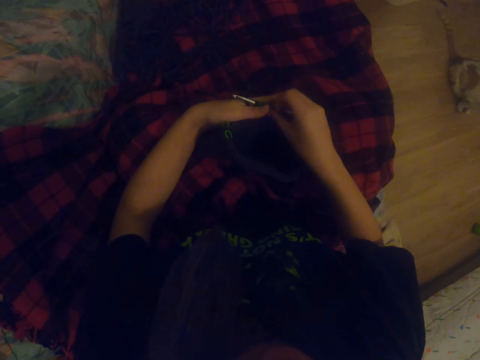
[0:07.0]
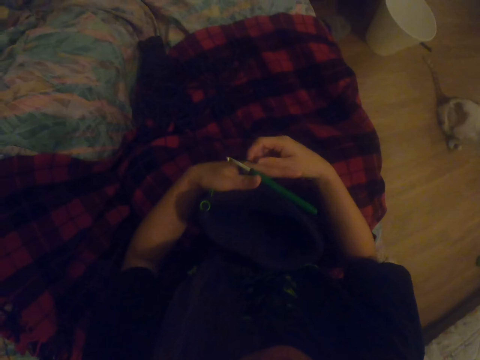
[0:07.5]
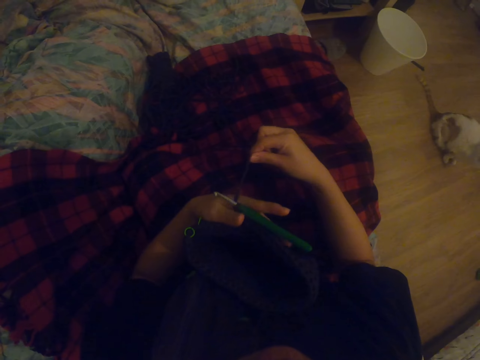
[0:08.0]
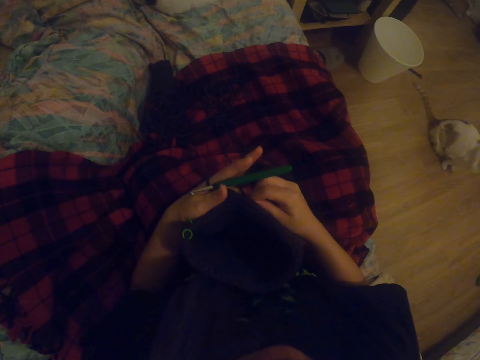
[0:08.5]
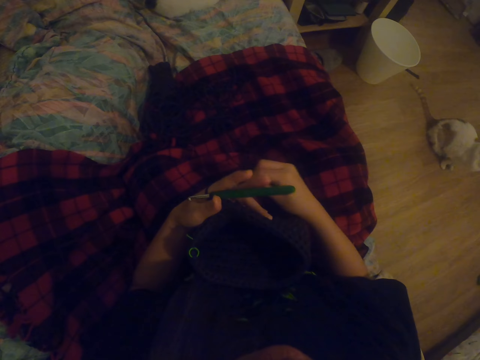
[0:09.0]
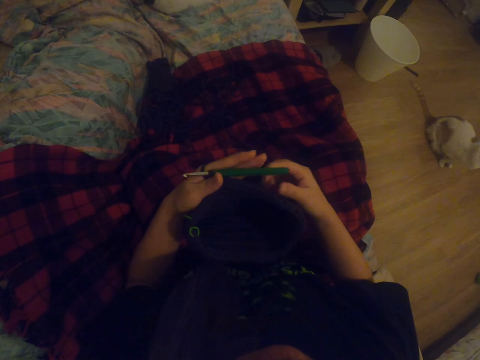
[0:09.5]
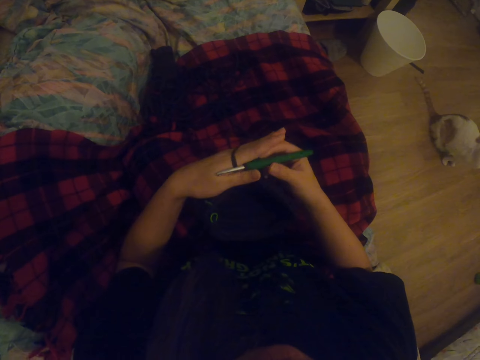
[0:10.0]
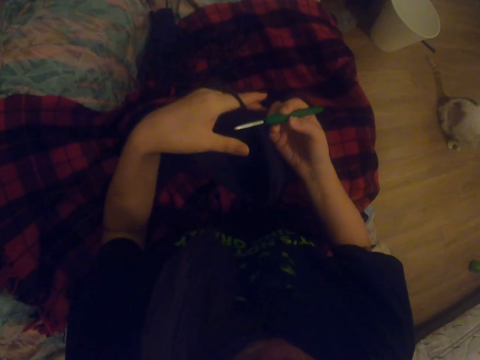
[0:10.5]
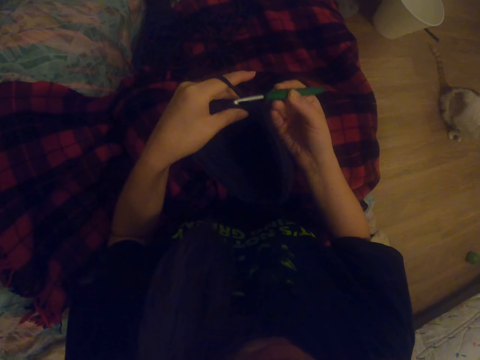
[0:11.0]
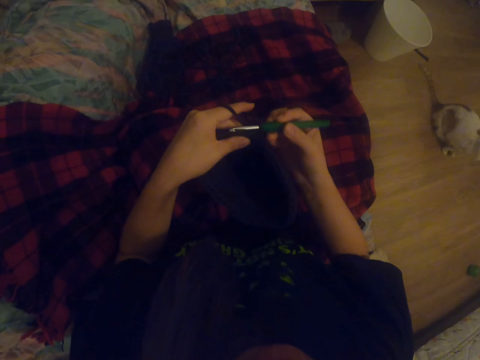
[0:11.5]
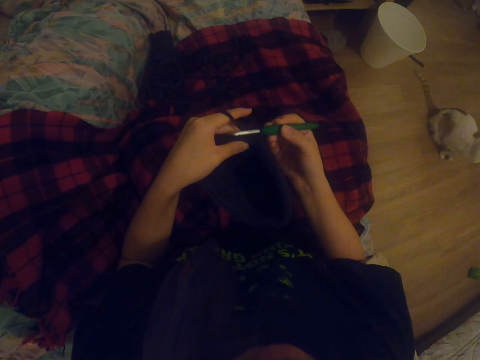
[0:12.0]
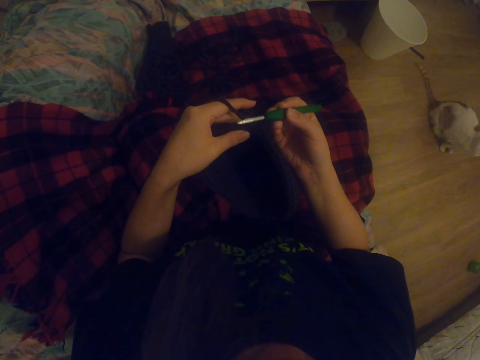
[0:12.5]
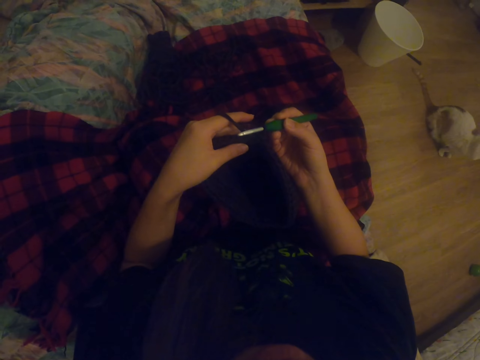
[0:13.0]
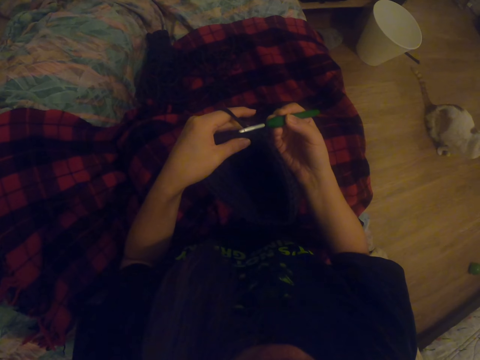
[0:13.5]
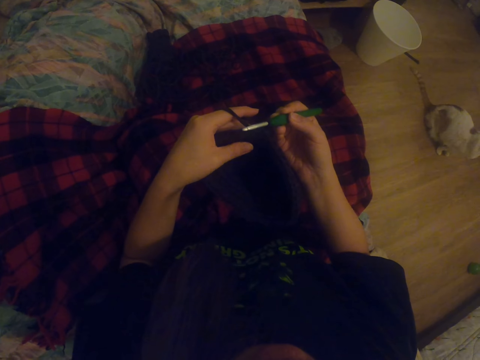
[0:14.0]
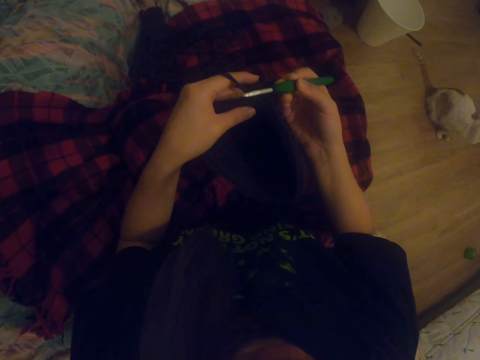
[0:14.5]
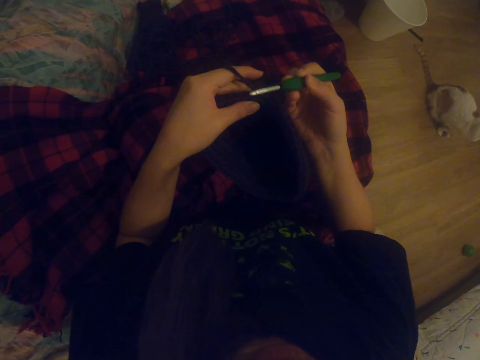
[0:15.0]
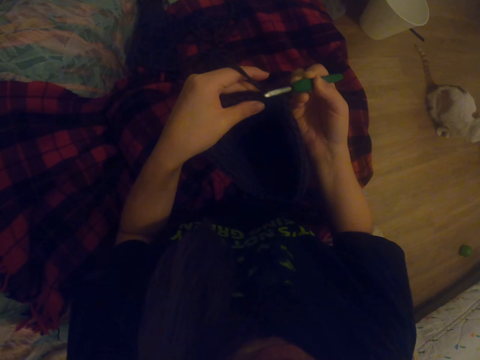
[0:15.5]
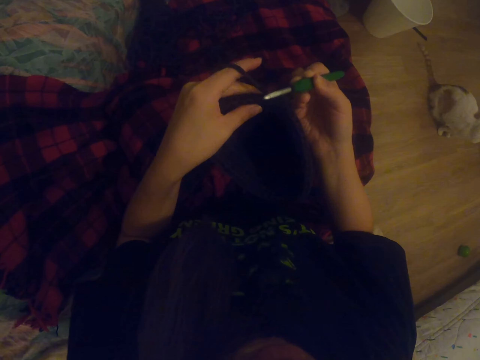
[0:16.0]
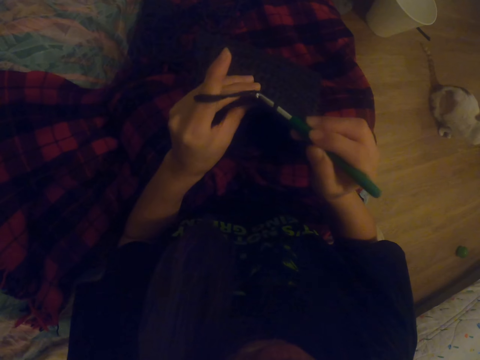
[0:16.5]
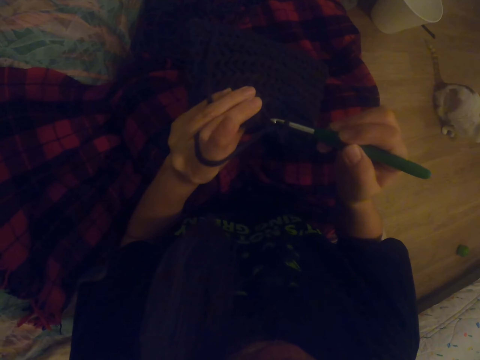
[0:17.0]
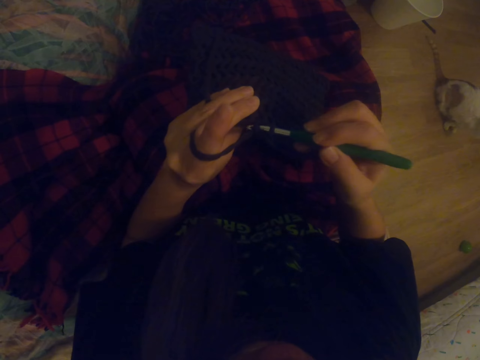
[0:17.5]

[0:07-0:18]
The camera wearer rolls yarn on the hand. They knit the fabric with the hooked needle.

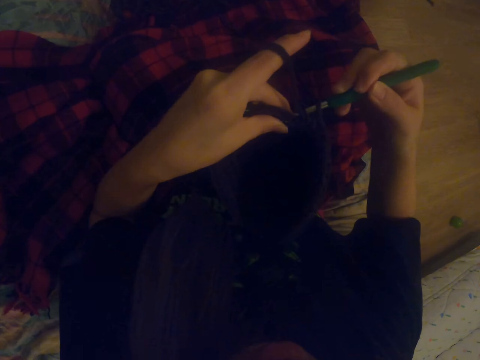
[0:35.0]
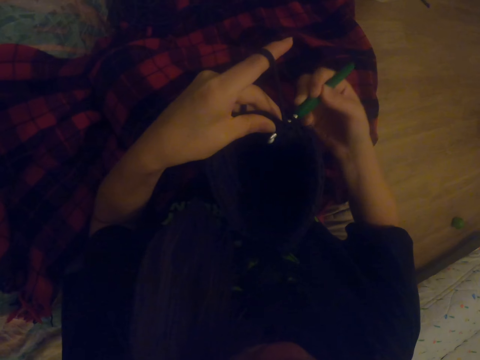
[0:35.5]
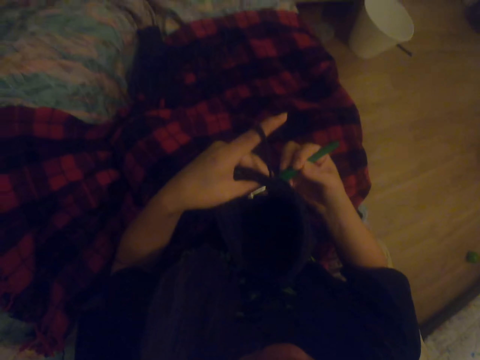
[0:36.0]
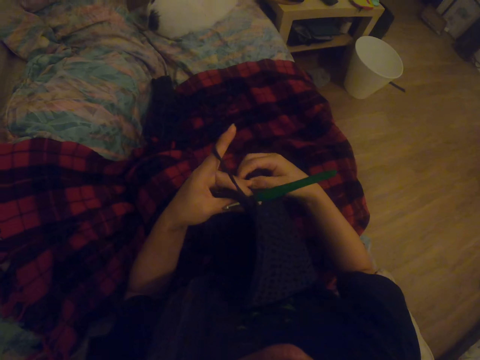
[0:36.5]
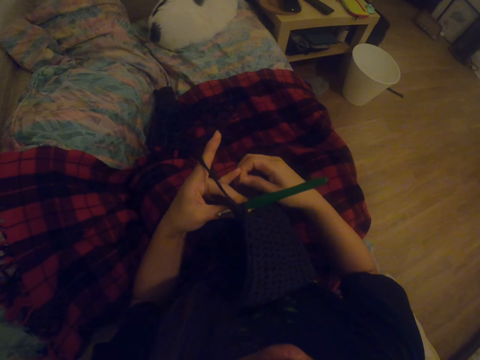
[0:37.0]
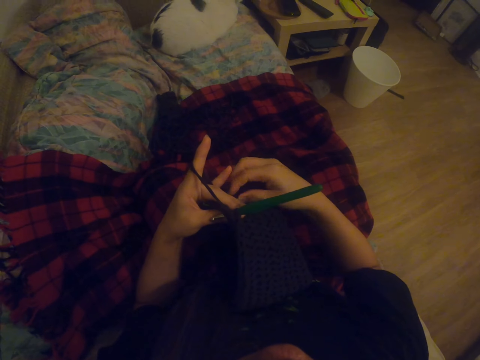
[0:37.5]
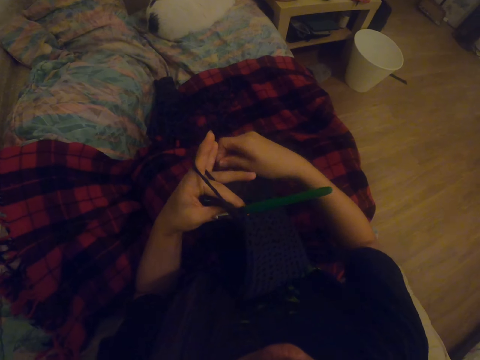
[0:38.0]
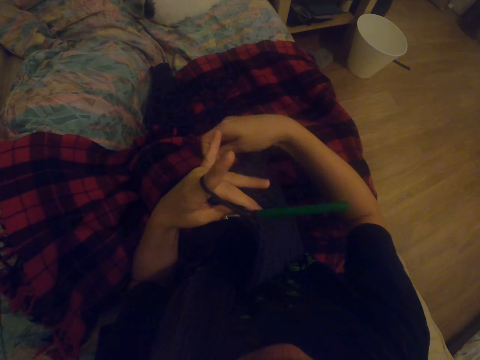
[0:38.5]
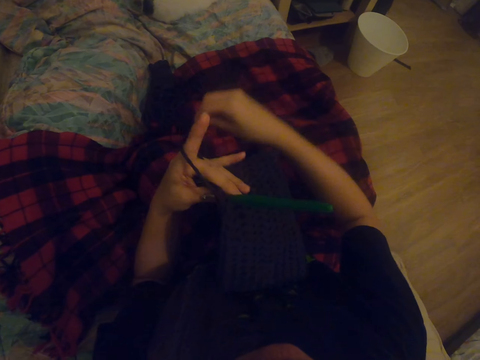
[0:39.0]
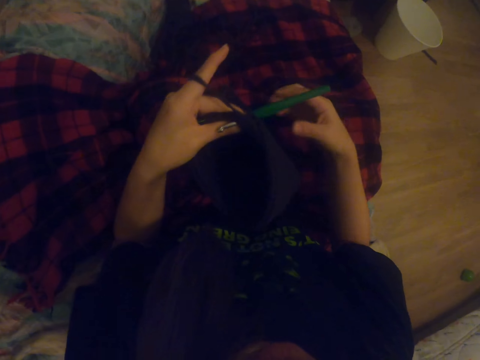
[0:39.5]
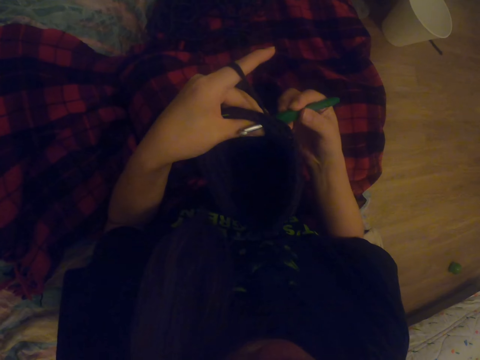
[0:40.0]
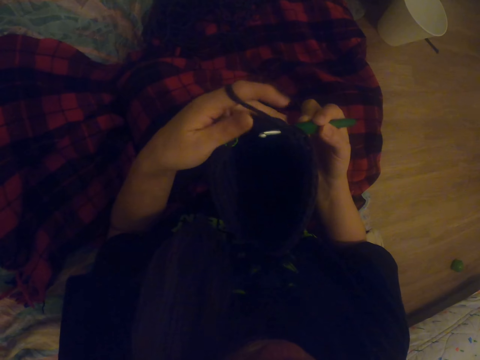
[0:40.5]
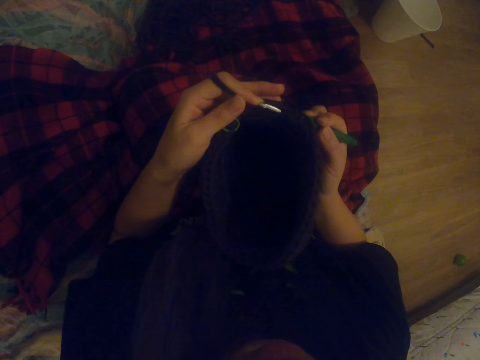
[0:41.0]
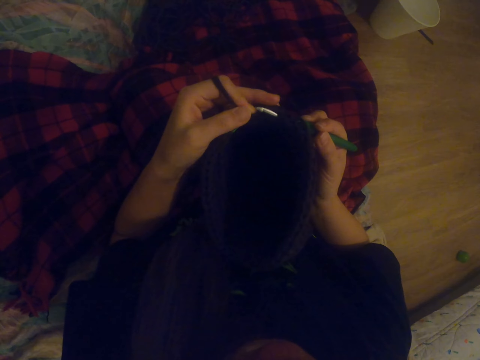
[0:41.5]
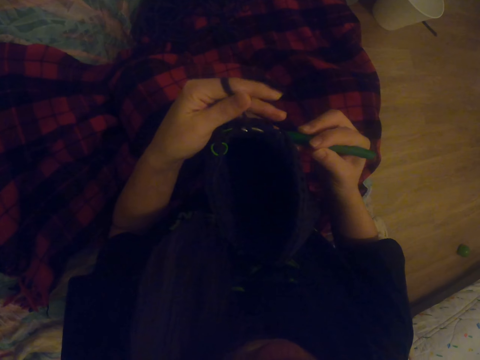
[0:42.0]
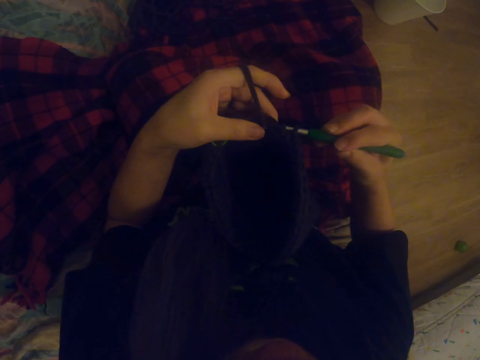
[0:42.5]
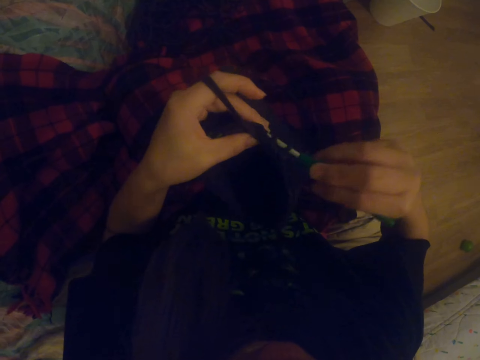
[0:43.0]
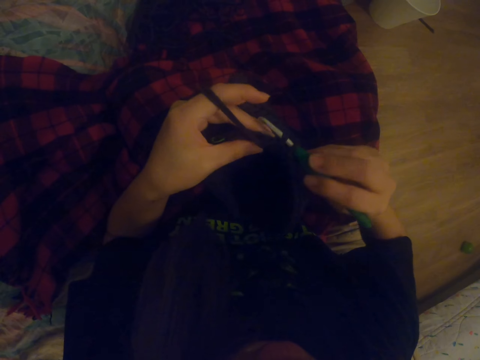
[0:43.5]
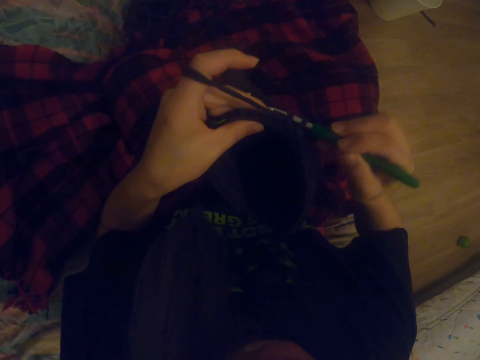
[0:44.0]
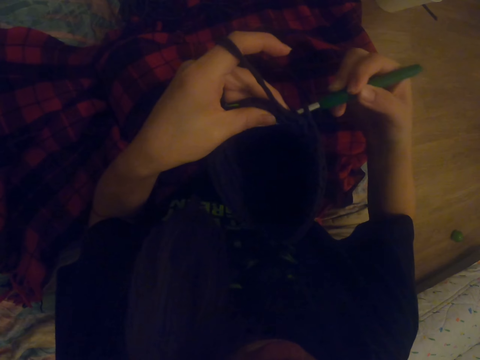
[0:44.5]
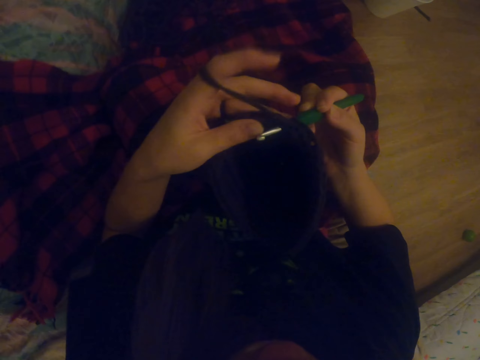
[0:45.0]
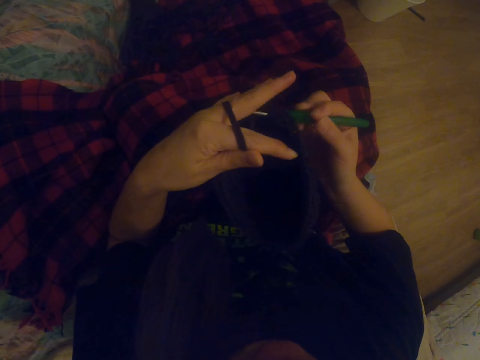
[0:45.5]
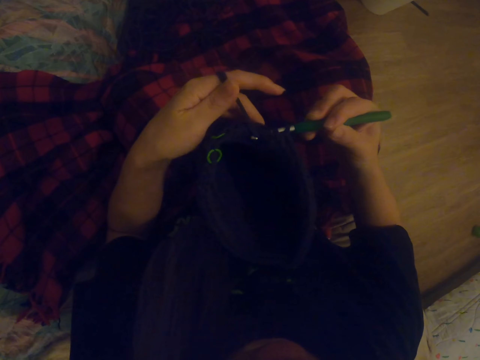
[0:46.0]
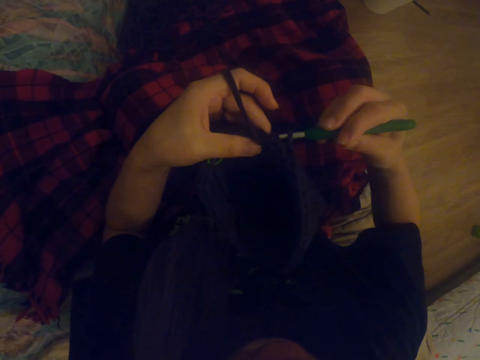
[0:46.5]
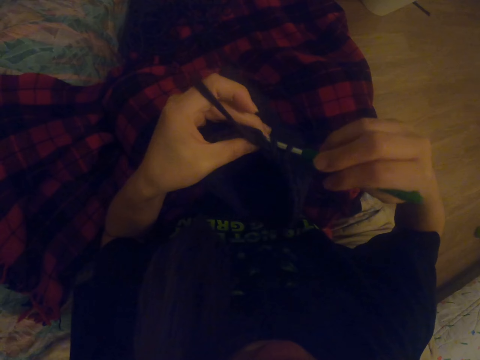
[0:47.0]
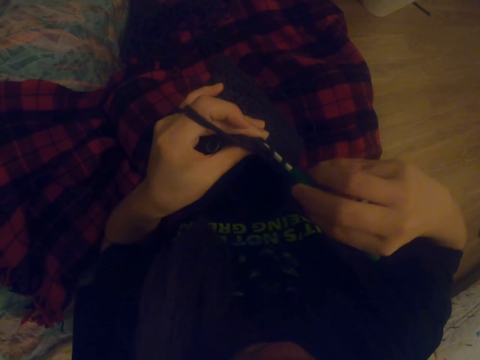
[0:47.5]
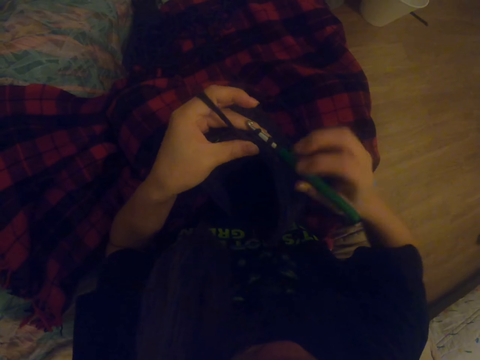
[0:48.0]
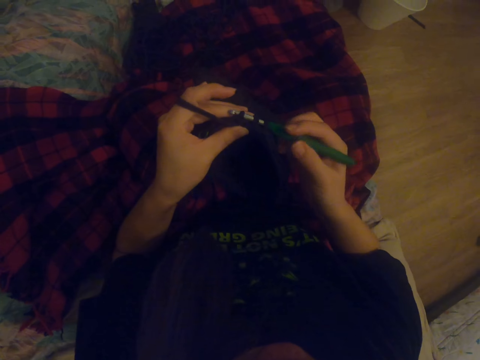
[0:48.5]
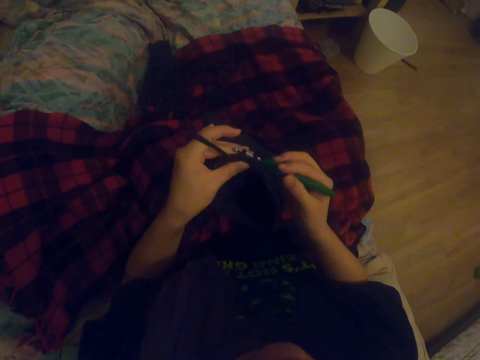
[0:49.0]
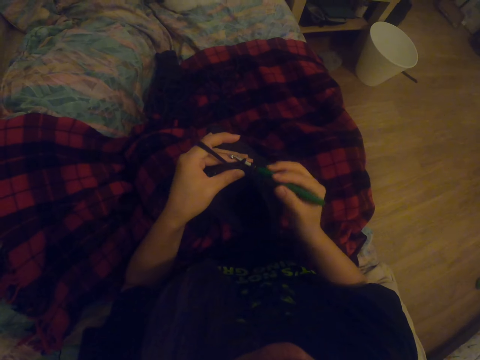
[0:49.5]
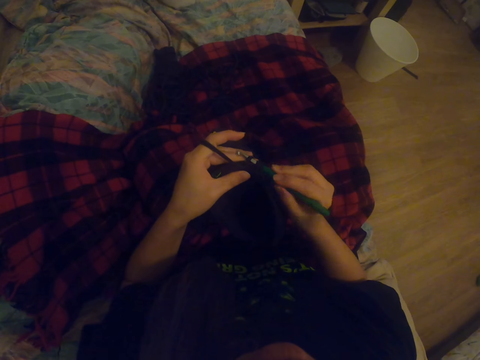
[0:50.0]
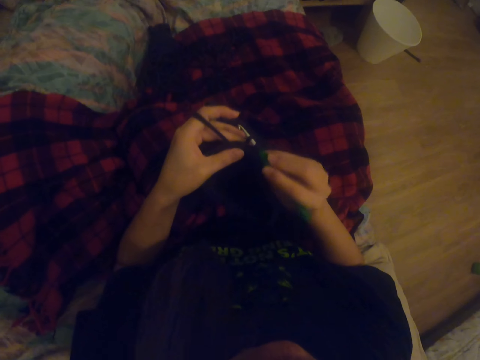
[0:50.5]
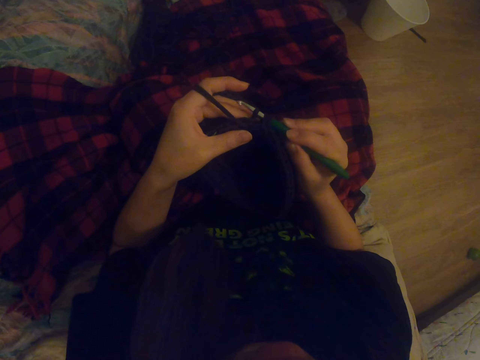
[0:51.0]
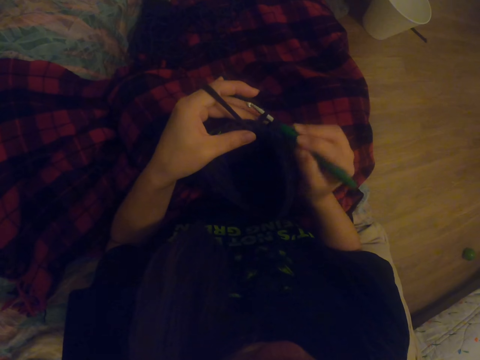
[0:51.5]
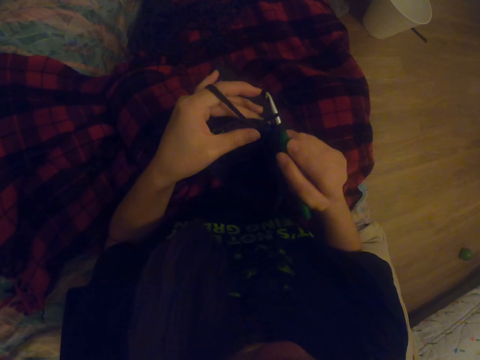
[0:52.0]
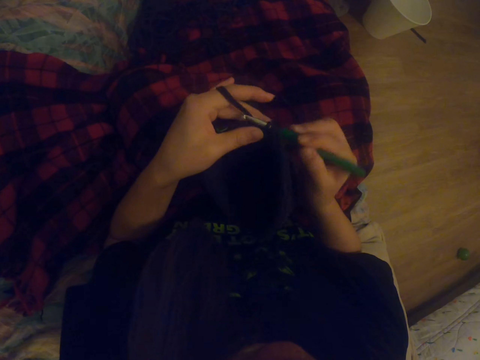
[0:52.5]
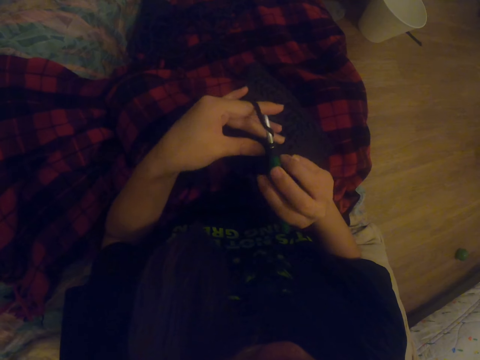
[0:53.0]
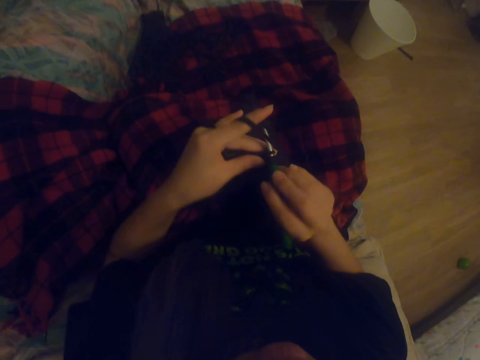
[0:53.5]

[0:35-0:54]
The camera wearer straightens the fabric. They roll yarn on the hand. They knit the fabric with the hooked needle.
